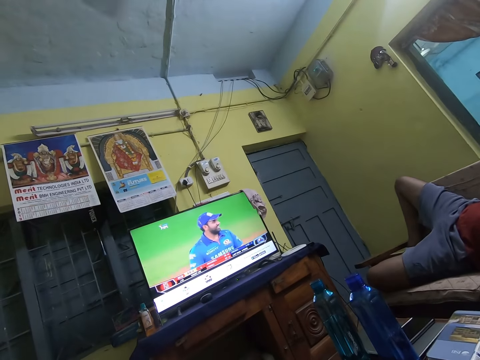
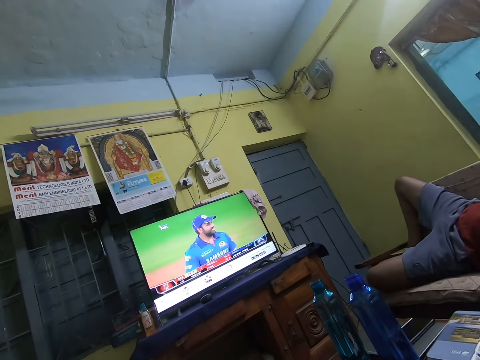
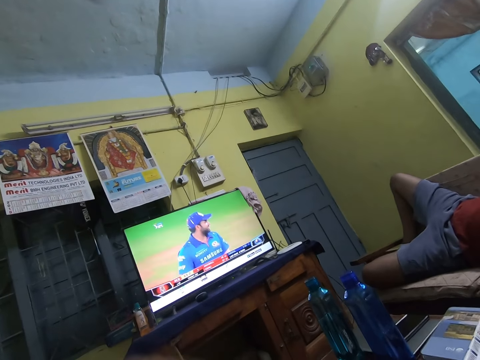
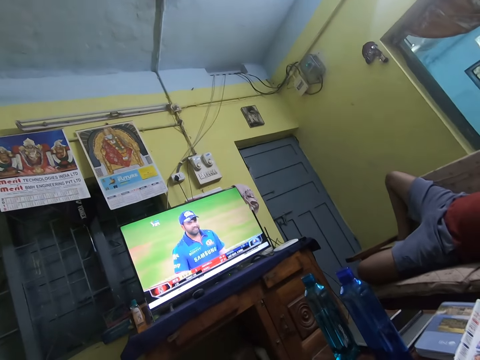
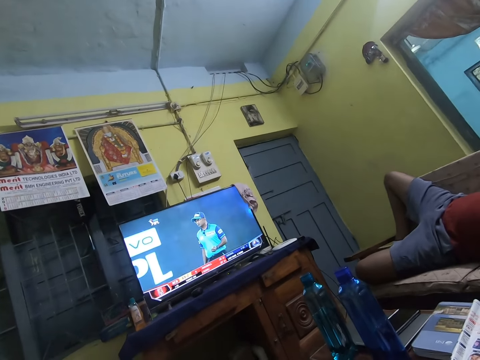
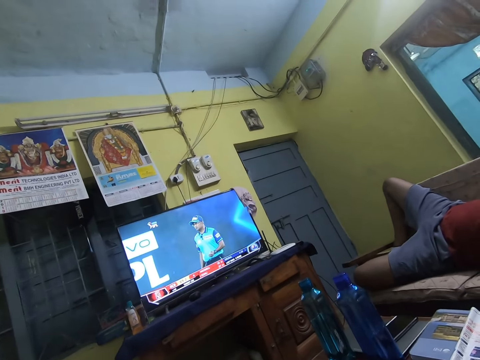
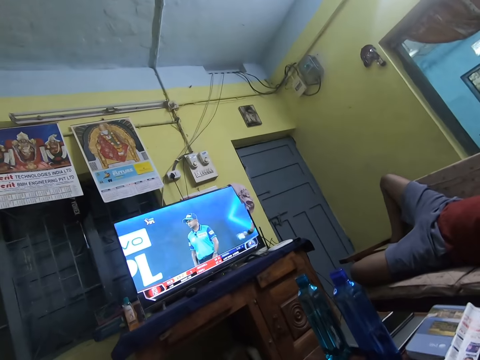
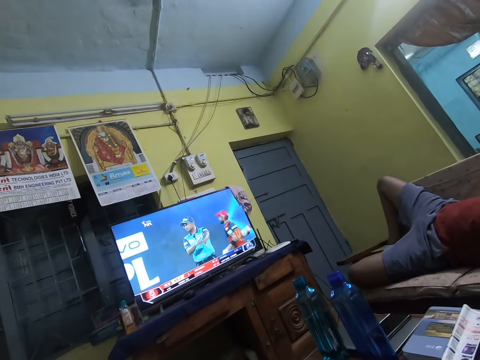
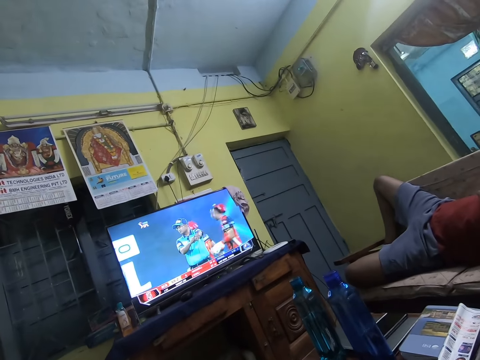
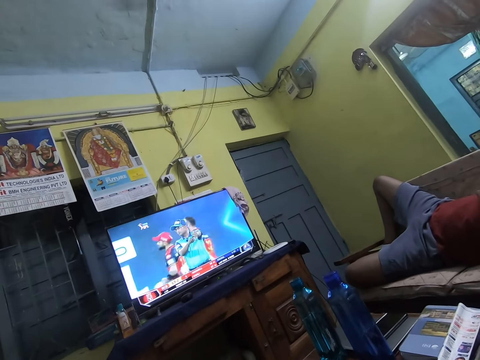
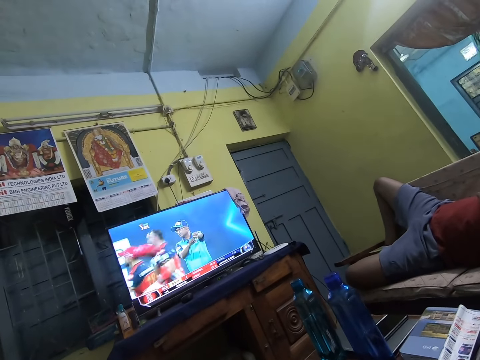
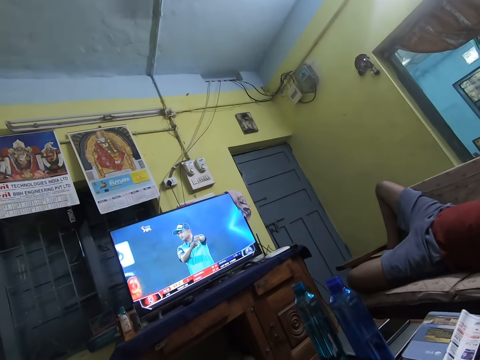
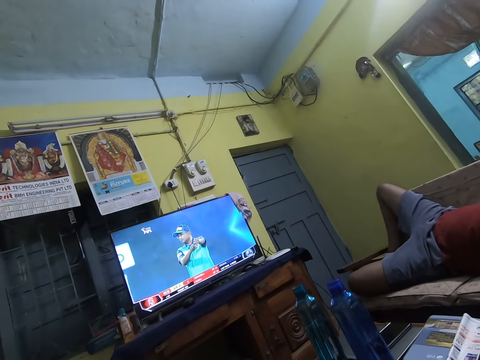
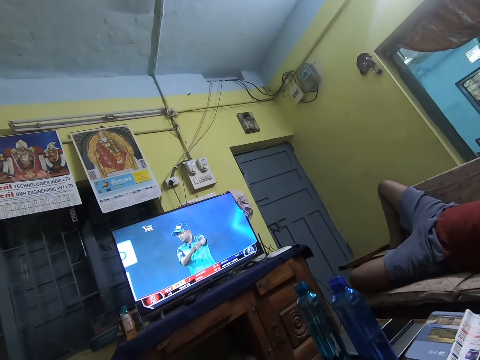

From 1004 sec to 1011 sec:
The camera wearer lifts her left hand to her head.

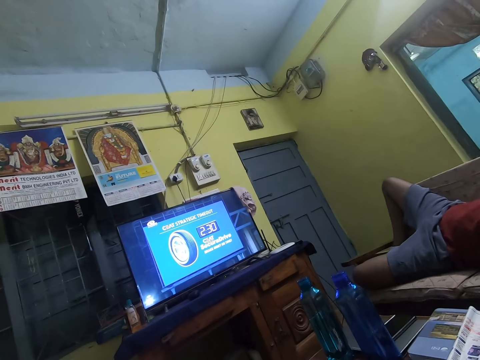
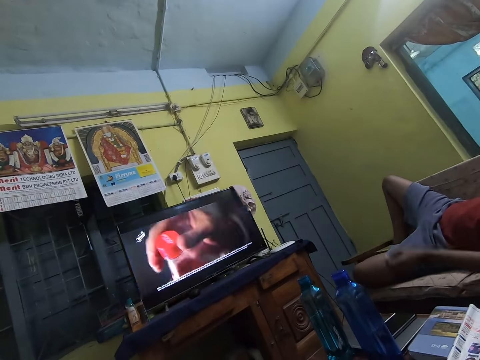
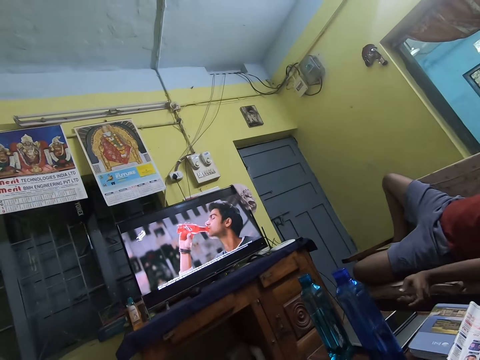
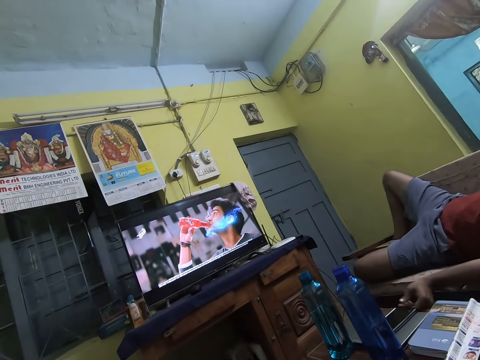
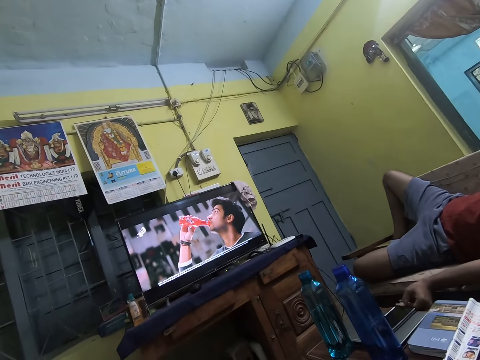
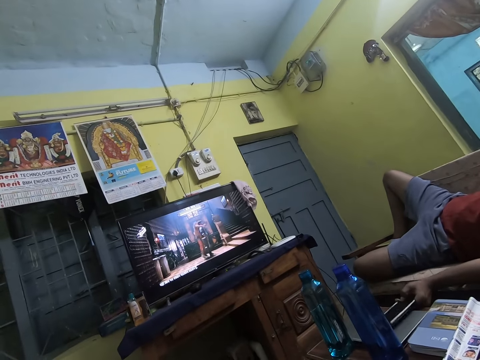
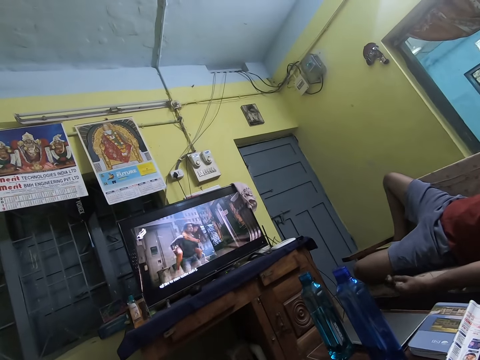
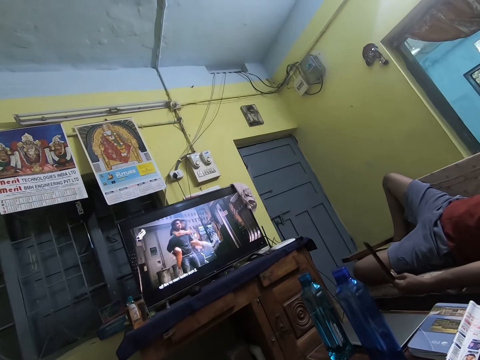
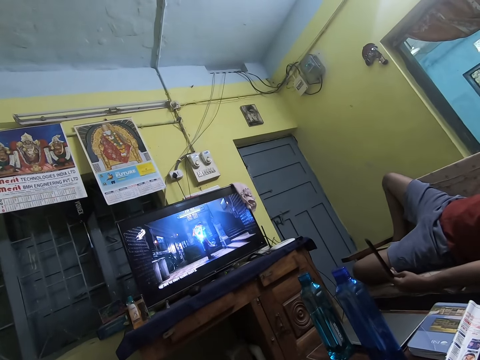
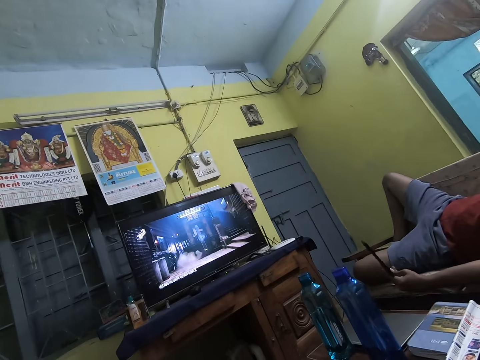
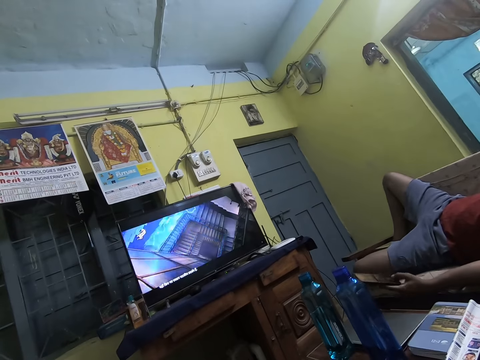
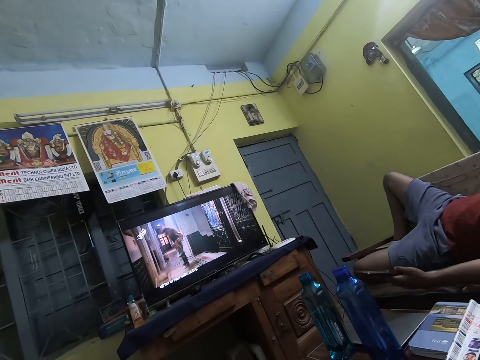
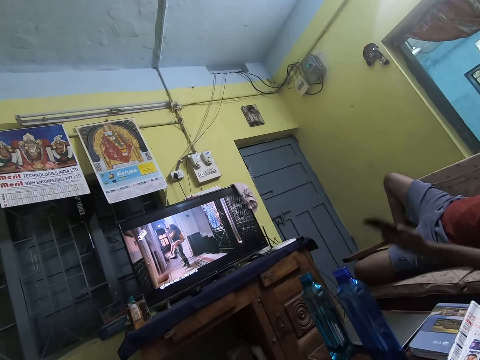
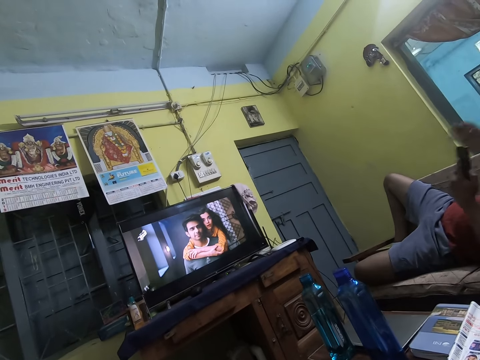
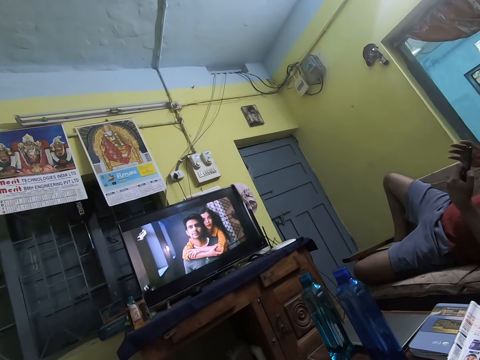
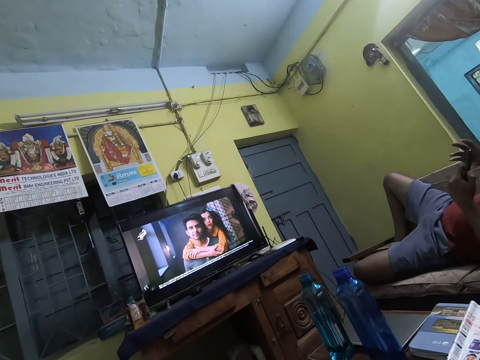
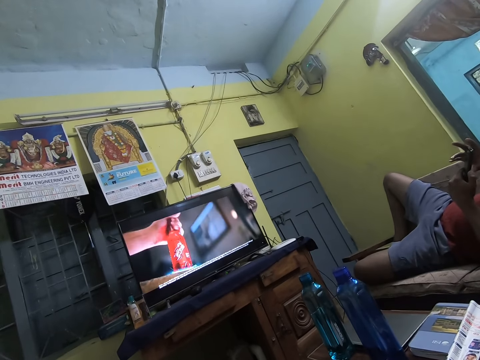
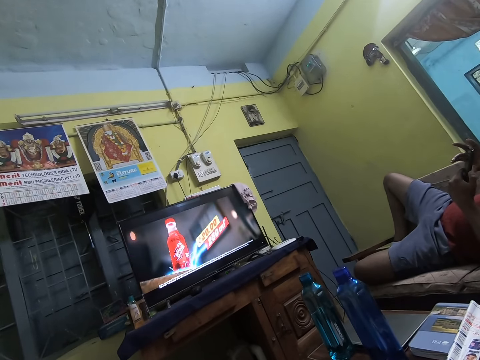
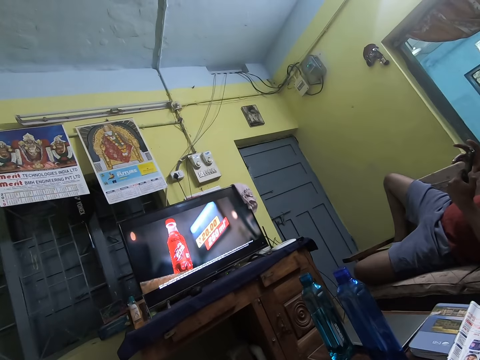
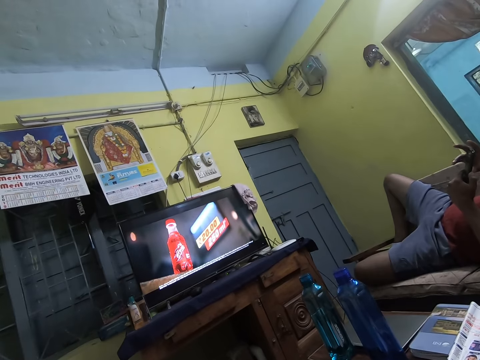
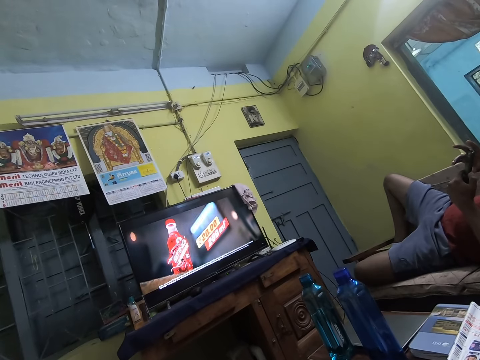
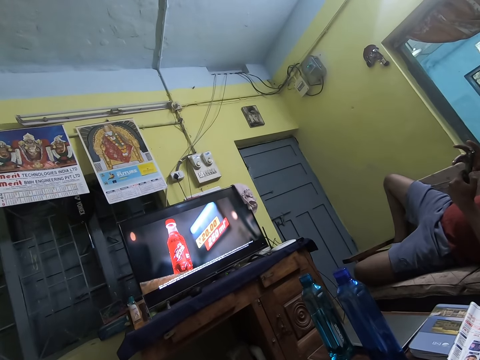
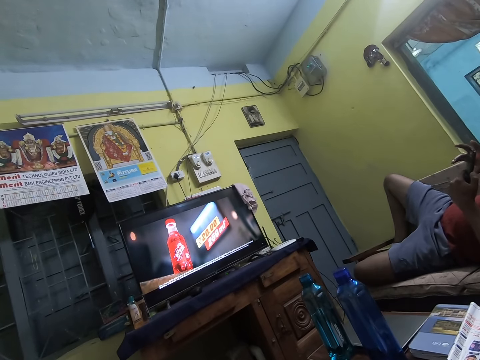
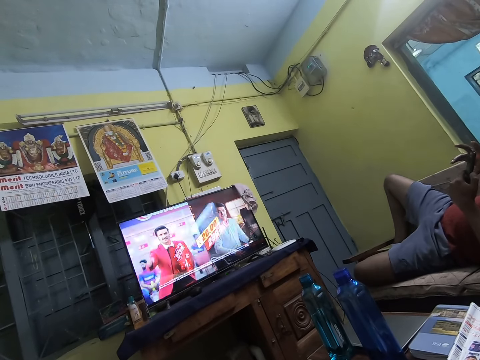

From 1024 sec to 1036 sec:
The man picks up a phone from a laptop on a table with his left hand. The man touches the phone with his right hand and operates the phone in his left hand with his right hand.

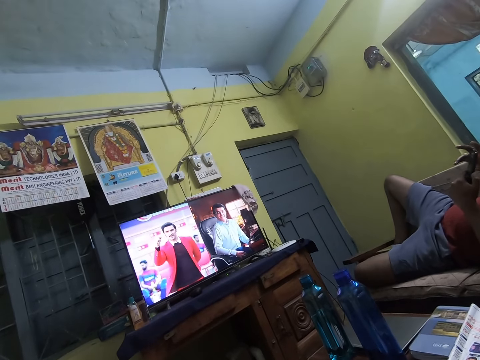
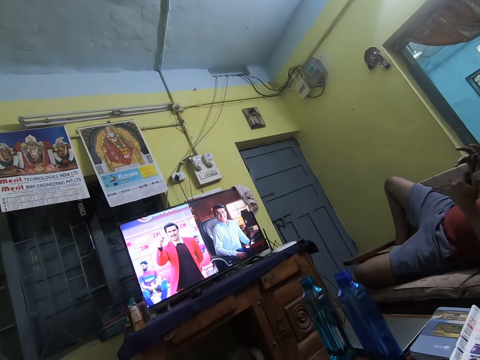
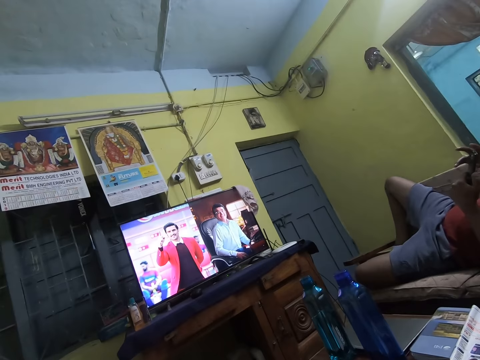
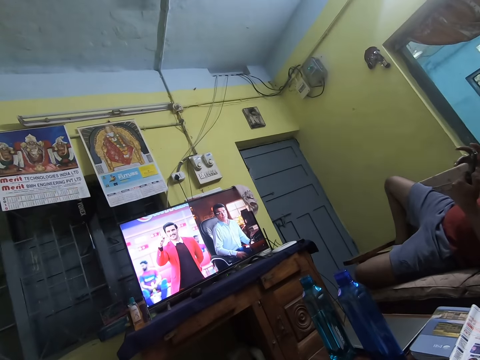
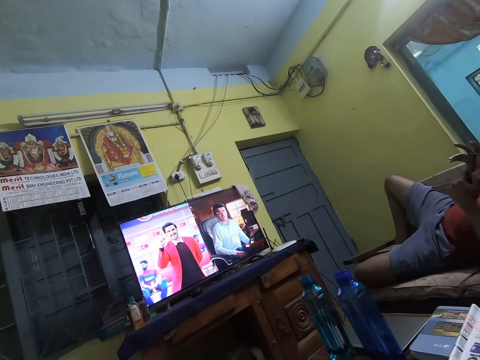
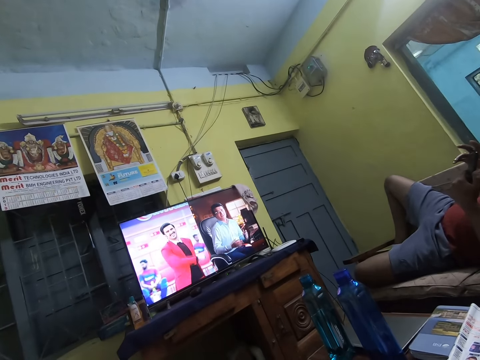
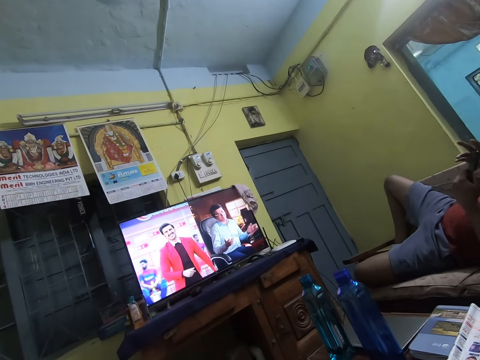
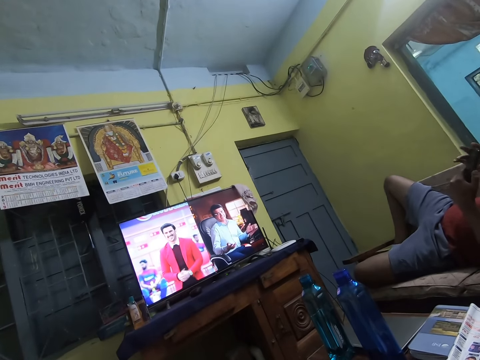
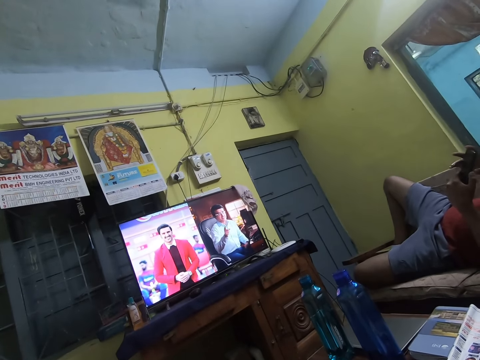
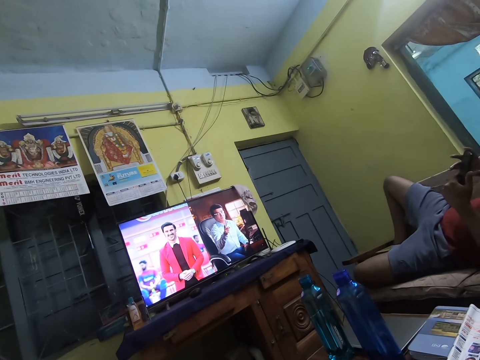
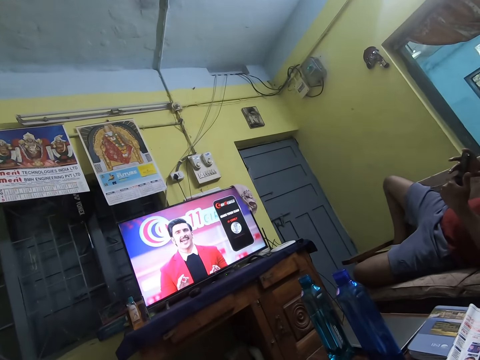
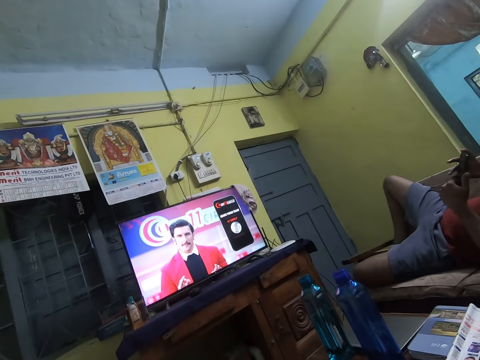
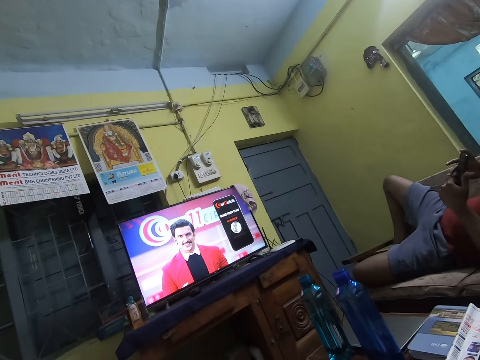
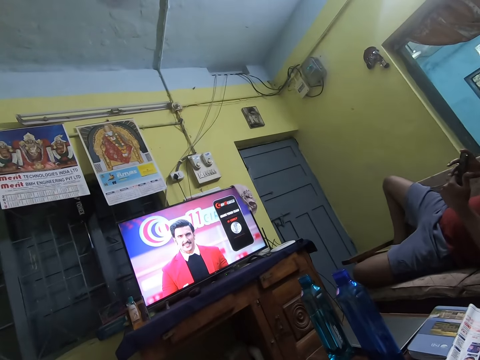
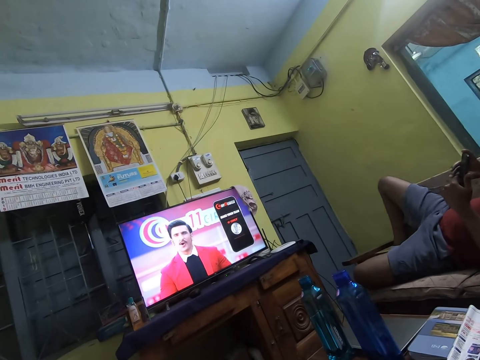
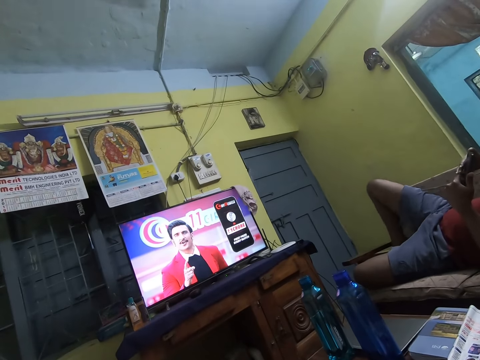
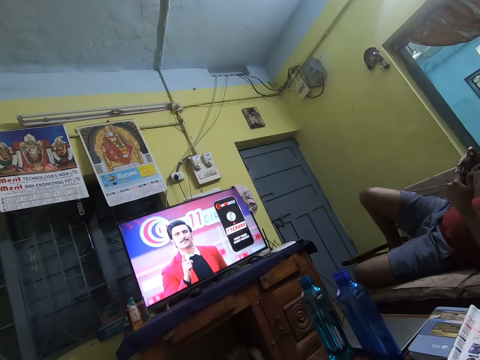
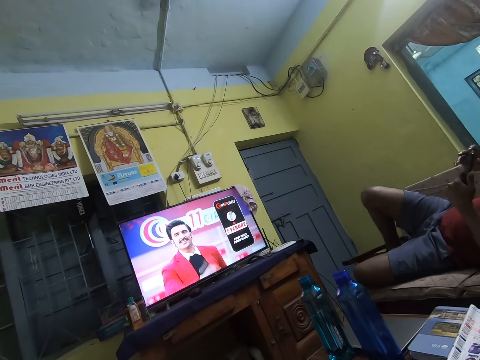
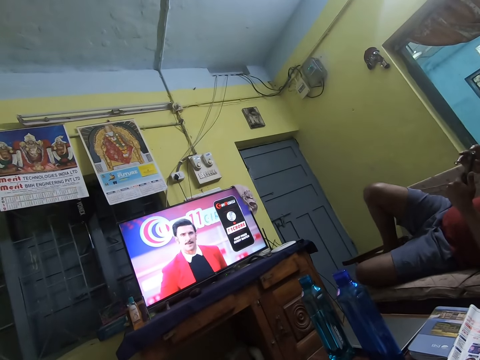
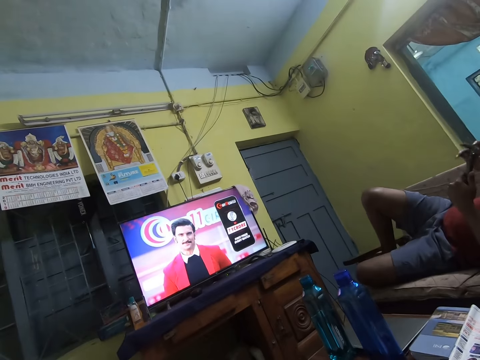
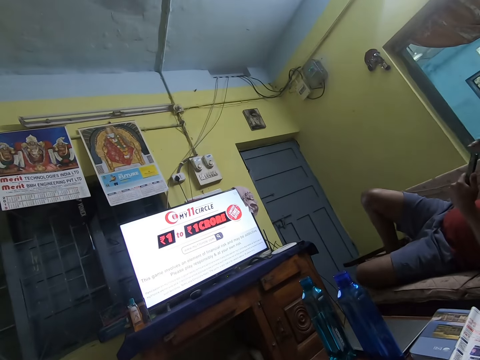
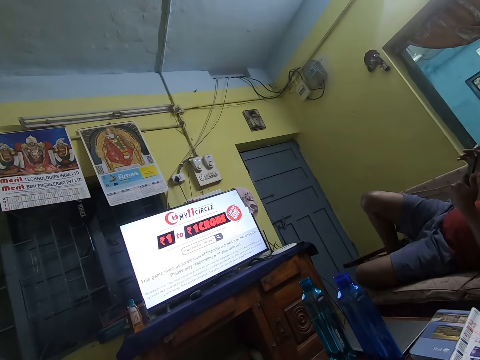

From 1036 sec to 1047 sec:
The camera wearer converses with the man.
